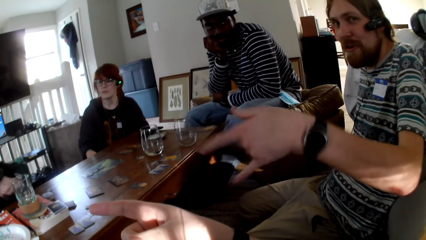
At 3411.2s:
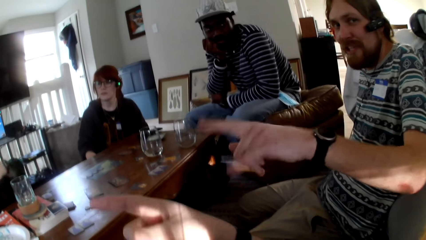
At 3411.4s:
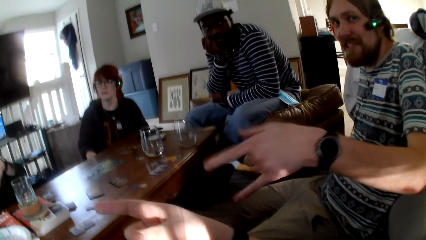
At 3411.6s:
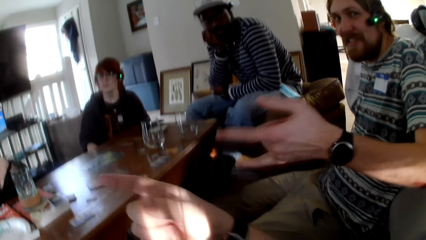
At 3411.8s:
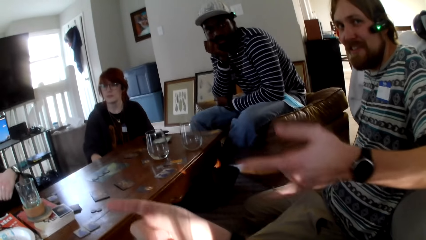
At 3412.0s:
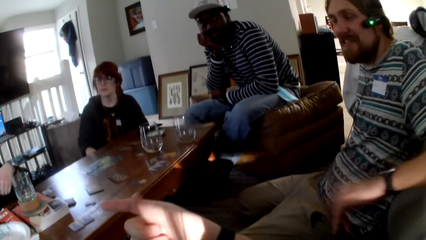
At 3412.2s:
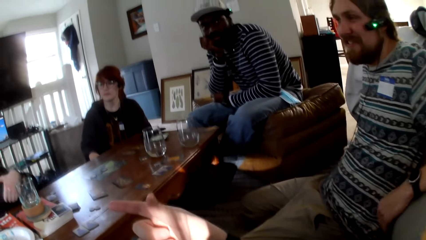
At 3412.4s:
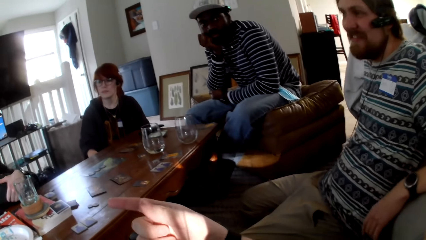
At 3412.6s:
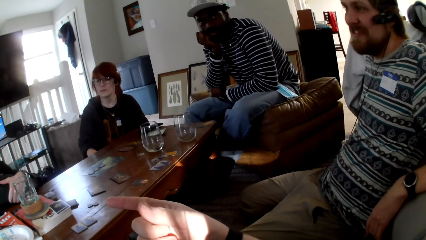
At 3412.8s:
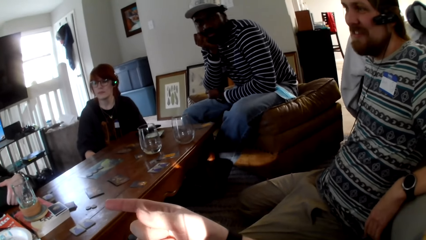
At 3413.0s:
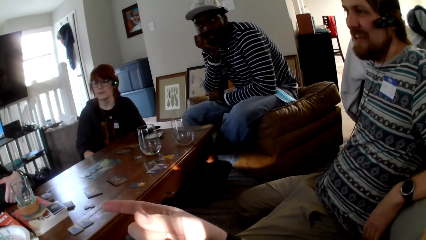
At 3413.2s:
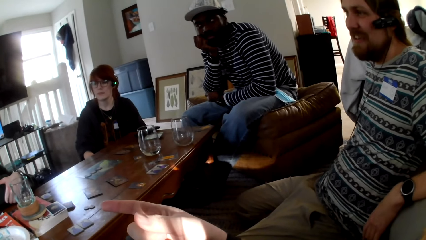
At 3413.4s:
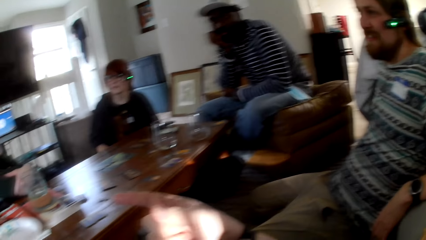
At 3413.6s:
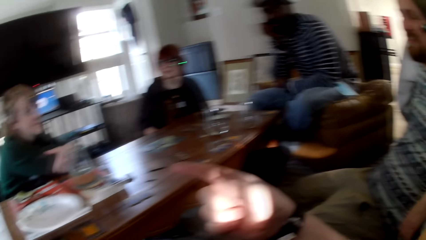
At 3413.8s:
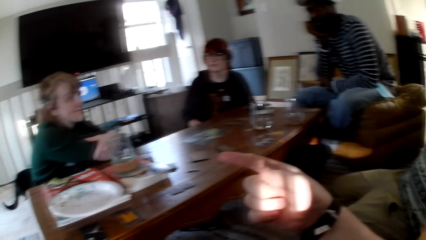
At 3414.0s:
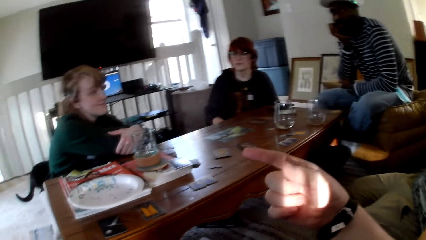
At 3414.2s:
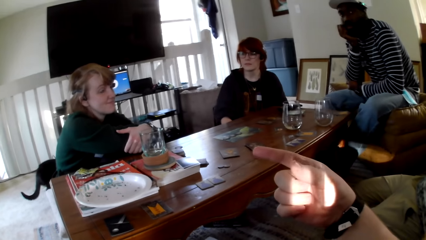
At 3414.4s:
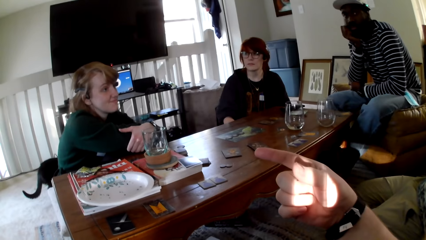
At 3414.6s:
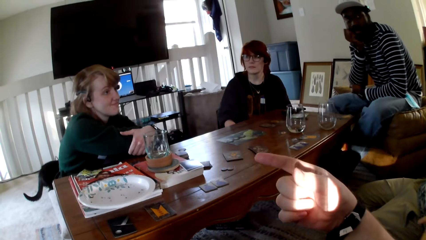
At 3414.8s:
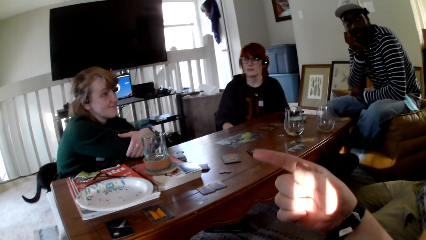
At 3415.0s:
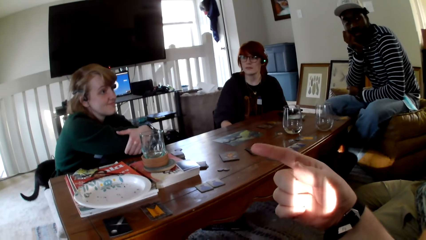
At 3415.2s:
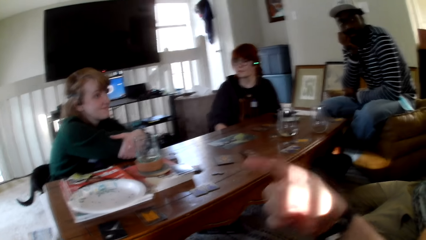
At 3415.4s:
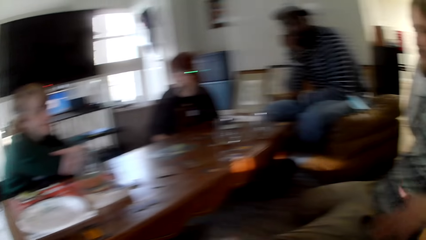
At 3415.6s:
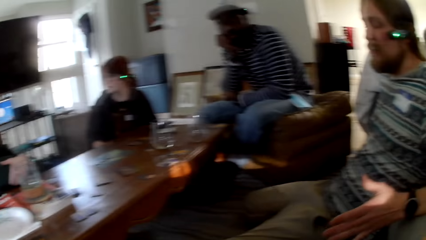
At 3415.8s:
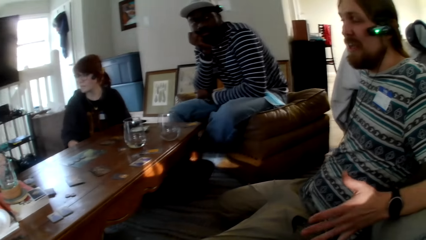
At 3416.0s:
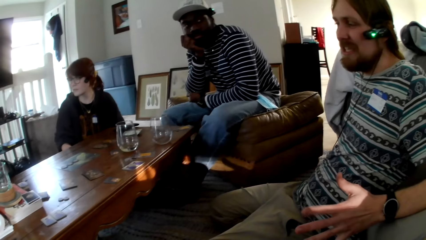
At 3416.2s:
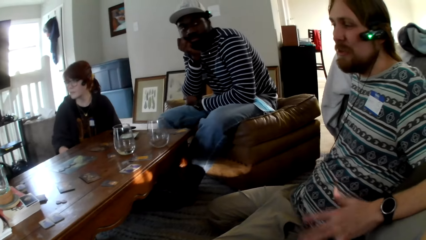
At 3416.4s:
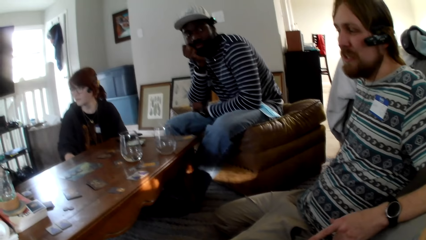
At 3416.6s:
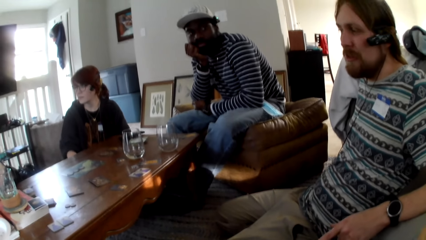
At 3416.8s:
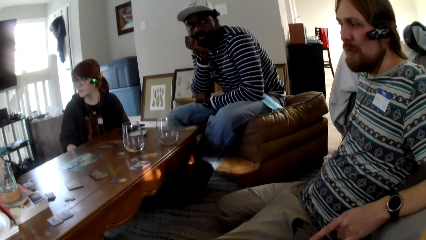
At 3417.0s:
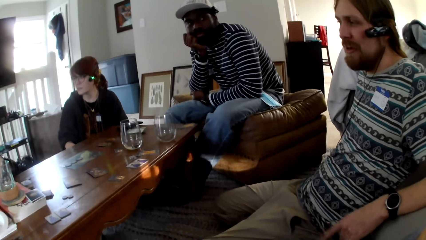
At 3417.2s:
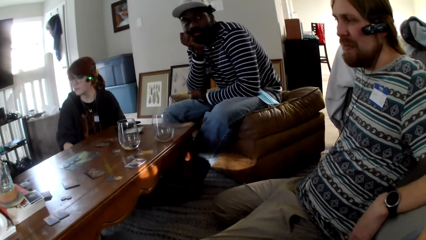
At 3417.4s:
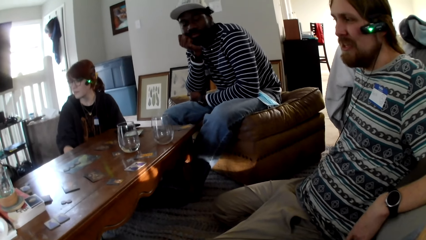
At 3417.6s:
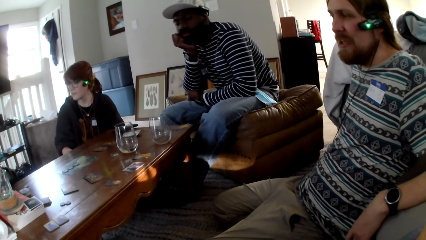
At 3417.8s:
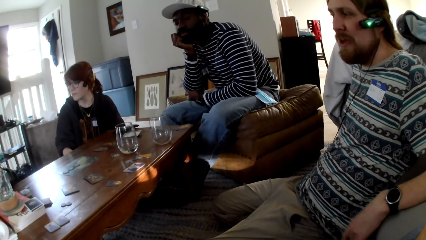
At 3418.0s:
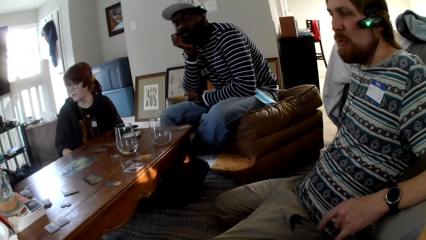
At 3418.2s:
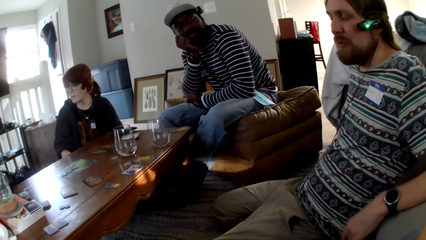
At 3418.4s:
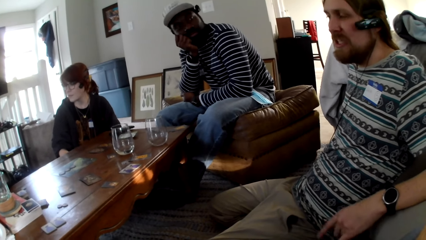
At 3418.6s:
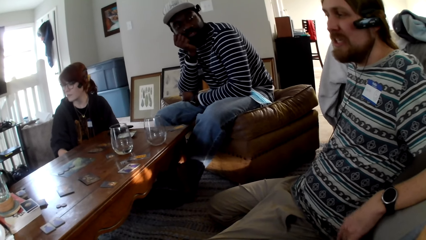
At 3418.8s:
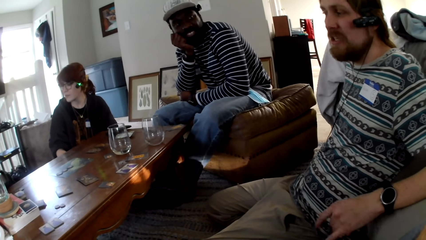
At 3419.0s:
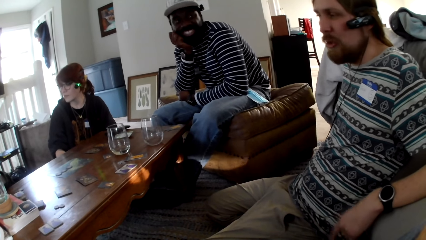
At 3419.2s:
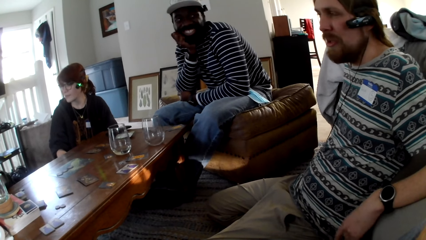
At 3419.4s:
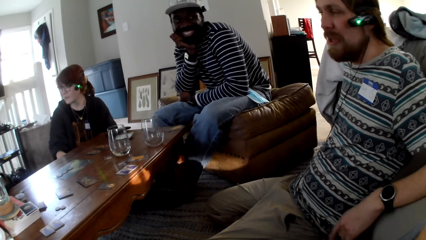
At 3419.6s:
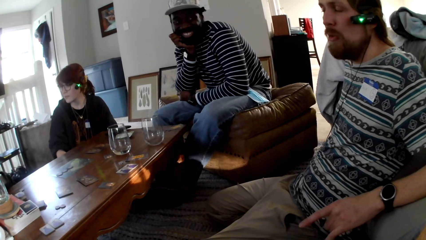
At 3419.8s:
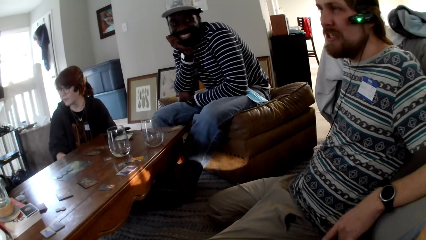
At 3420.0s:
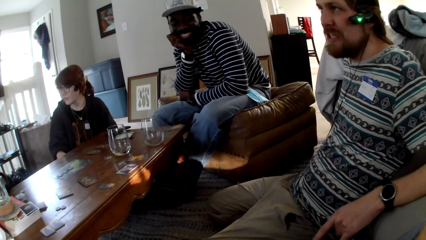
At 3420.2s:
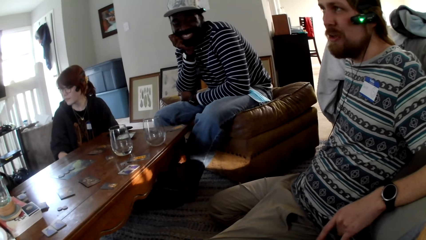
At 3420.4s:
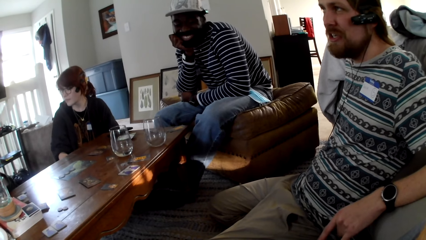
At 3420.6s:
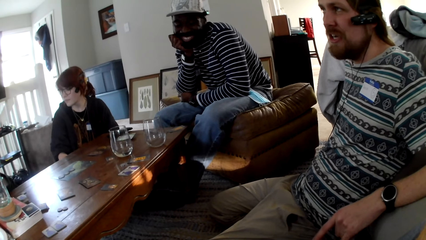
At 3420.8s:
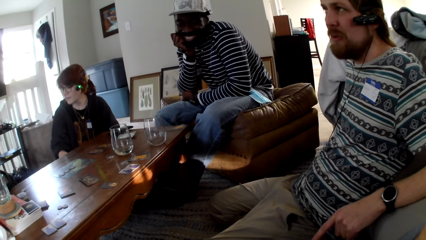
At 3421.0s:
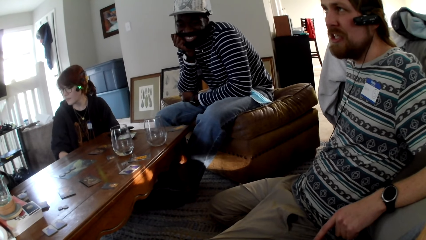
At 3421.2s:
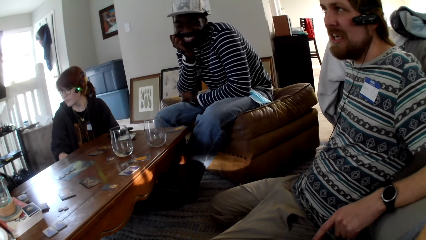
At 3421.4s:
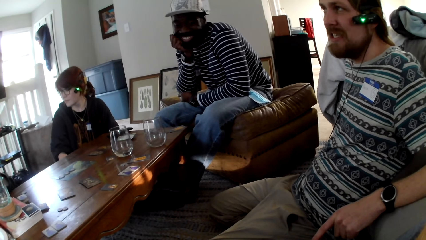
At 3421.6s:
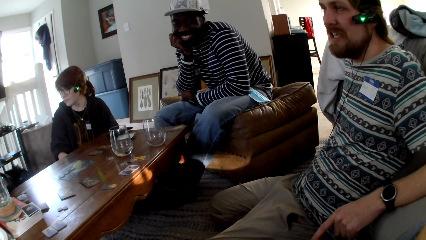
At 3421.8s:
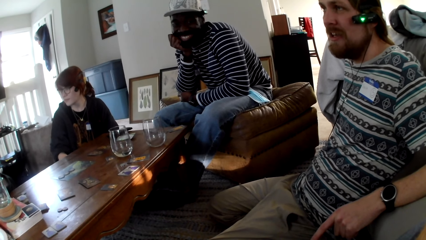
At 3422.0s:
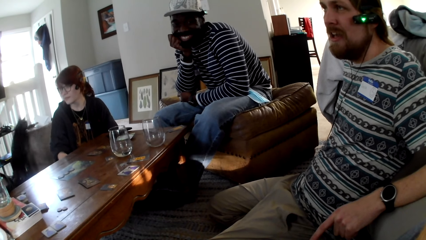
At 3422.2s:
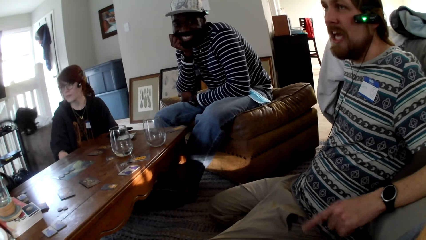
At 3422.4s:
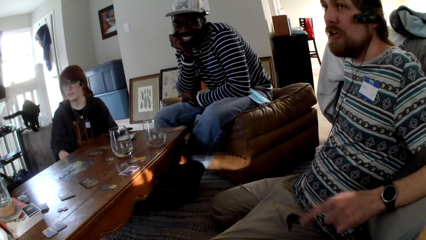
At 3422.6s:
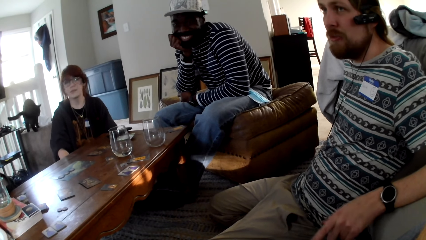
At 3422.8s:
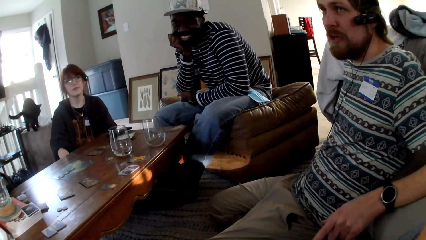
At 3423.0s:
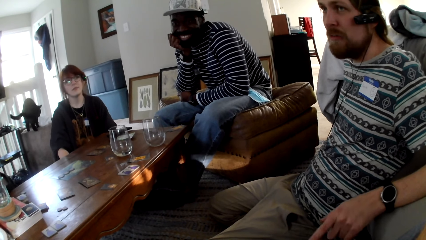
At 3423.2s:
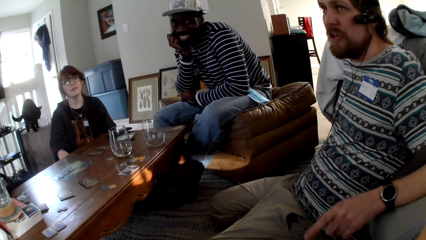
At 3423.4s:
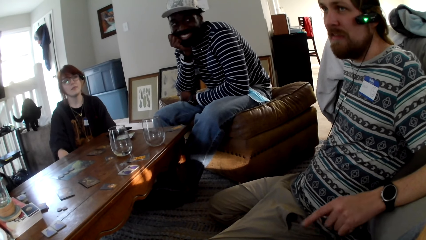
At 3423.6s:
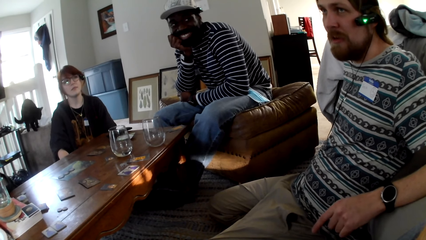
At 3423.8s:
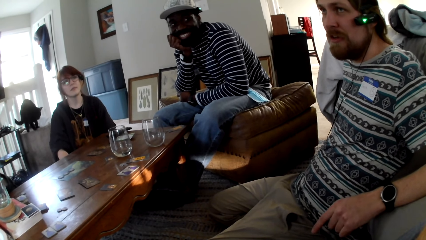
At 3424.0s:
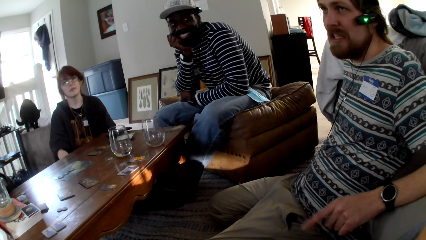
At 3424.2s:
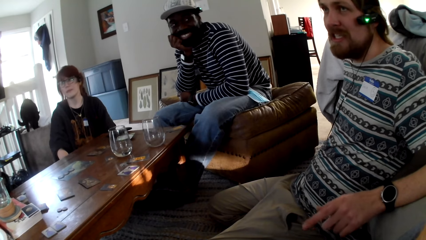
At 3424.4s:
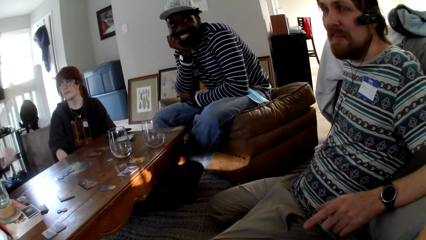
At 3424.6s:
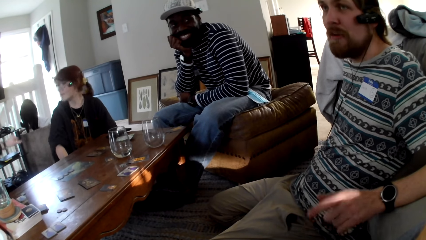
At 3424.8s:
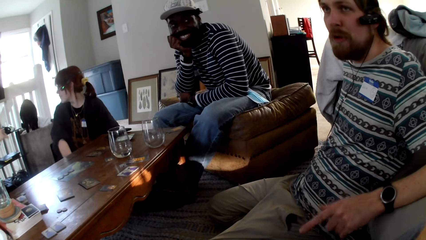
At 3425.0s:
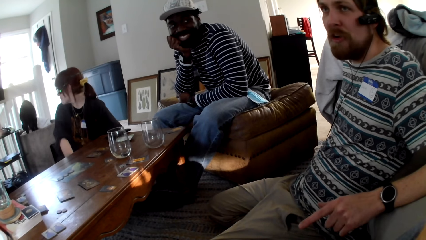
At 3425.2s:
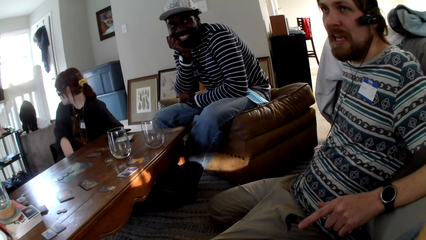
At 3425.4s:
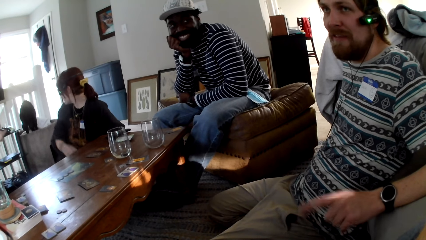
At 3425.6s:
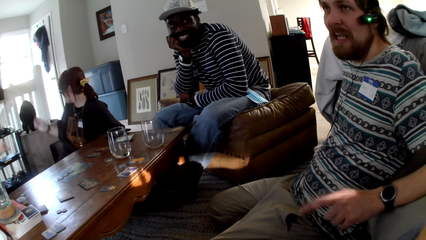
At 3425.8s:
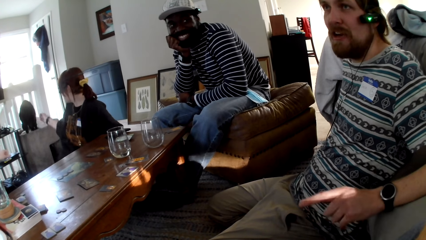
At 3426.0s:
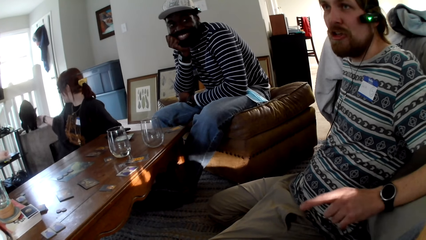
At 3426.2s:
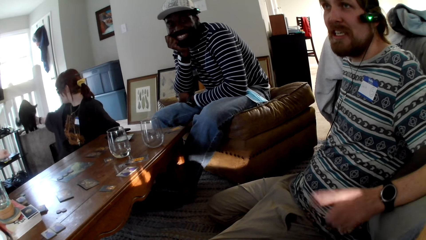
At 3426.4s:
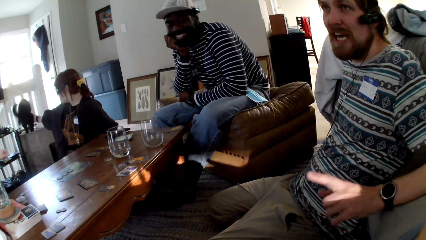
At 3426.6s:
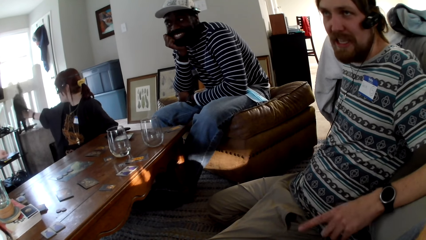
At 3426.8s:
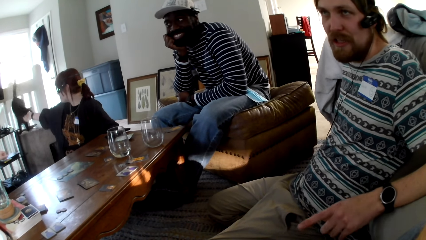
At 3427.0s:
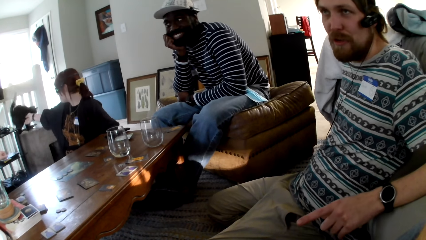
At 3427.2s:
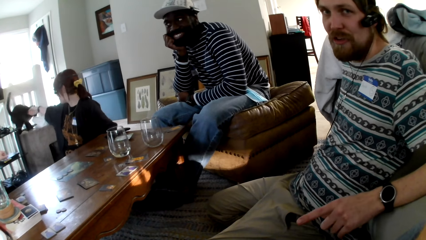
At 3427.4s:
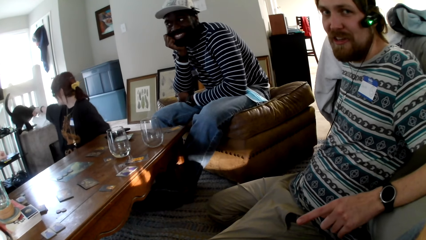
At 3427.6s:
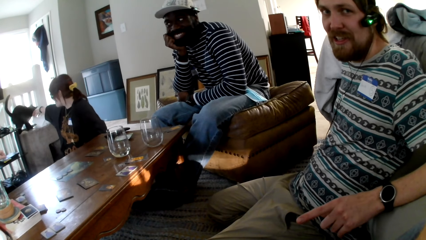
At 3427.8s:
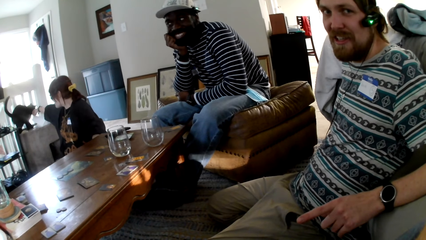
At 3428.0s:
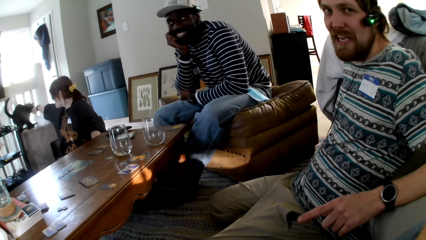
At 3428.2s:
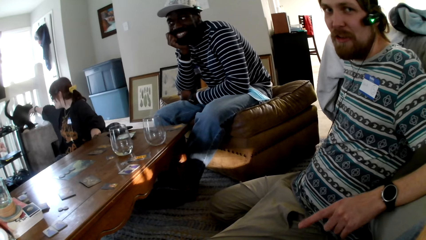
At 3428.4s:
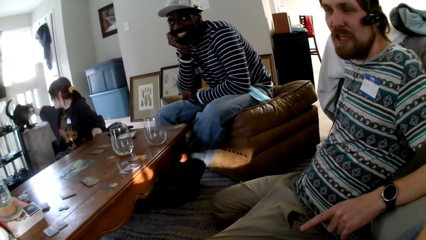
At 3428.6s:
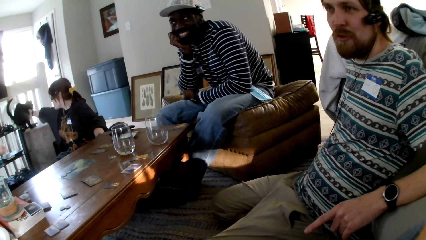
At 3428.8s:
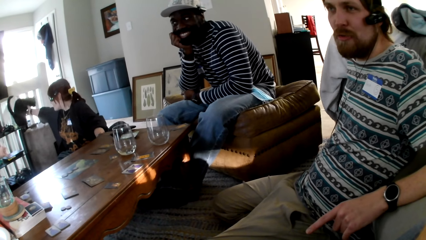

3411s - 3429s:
A man converses with the camera wearer. A person talks. The camera wearer converses with another man, the man, a woman and another woman. They point around. The first man converses with the camera wearer. The person moves his left hand. The person talks. The person moves his left hand. Another person moves his hand. Another person moves his right hand. Another woman removes the cat from the table. The first man converses with the camera wearer.
